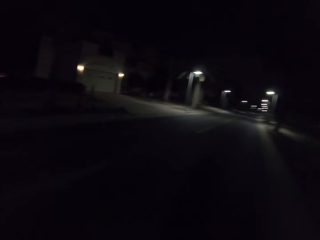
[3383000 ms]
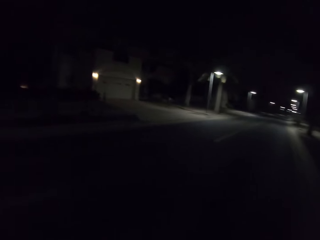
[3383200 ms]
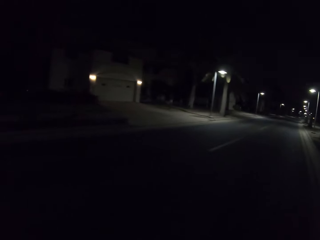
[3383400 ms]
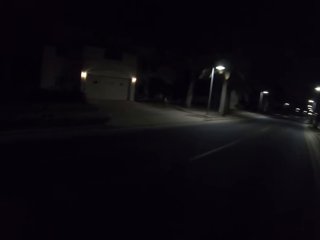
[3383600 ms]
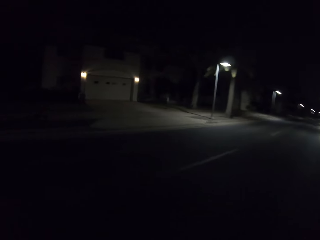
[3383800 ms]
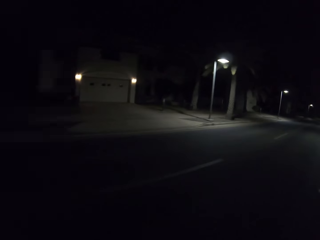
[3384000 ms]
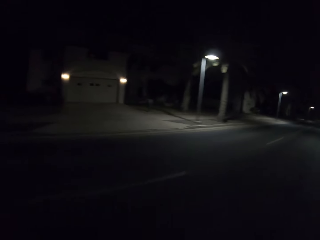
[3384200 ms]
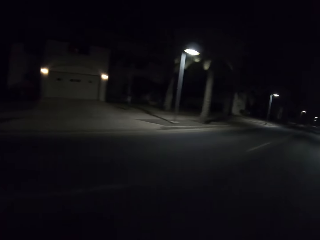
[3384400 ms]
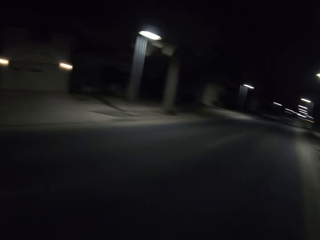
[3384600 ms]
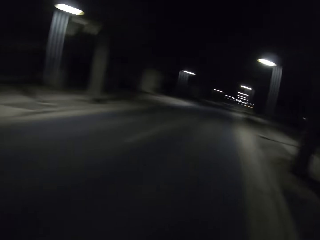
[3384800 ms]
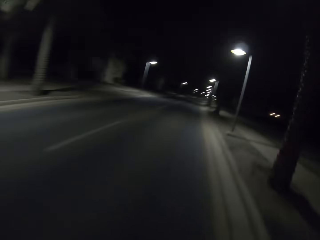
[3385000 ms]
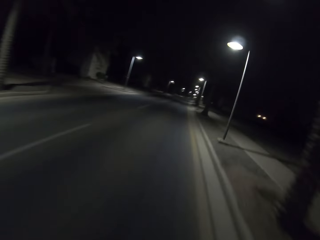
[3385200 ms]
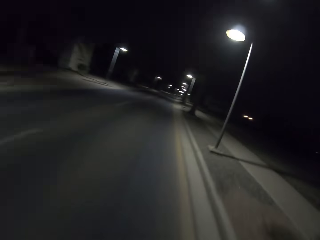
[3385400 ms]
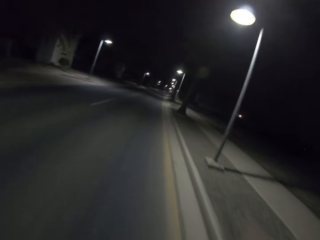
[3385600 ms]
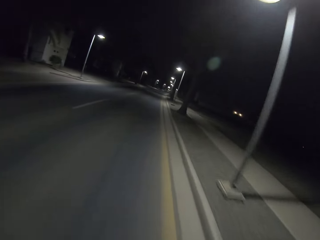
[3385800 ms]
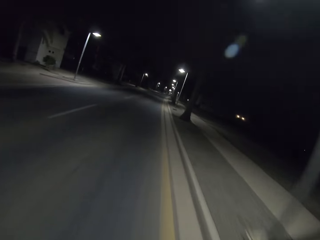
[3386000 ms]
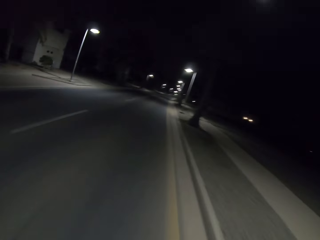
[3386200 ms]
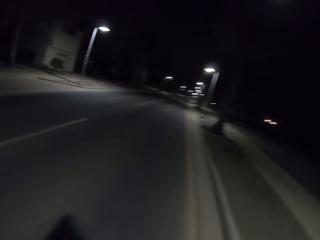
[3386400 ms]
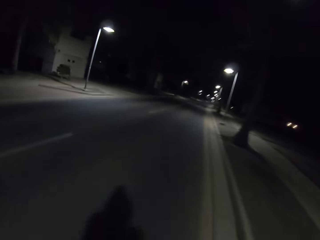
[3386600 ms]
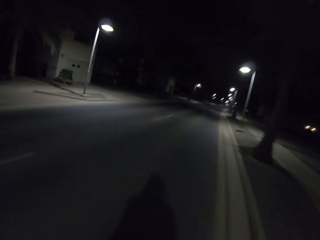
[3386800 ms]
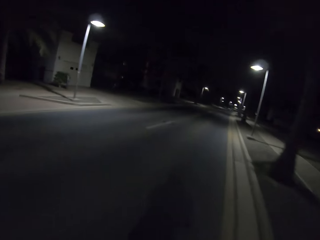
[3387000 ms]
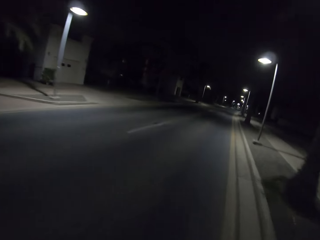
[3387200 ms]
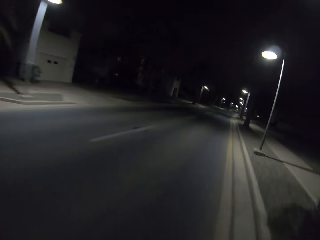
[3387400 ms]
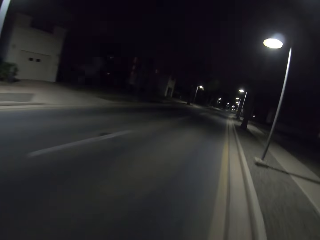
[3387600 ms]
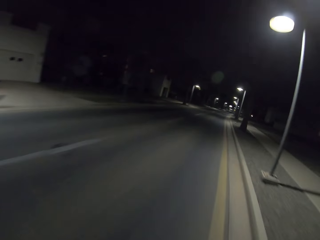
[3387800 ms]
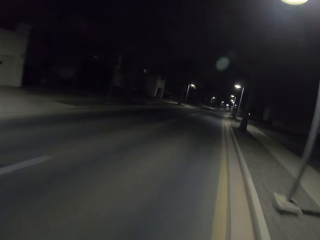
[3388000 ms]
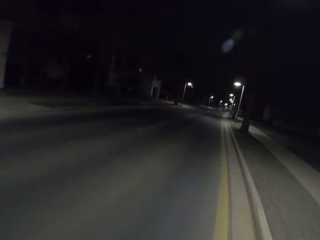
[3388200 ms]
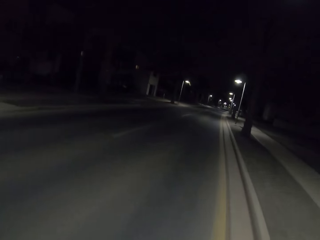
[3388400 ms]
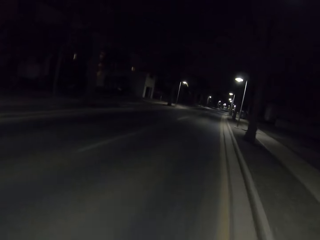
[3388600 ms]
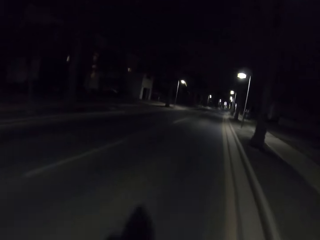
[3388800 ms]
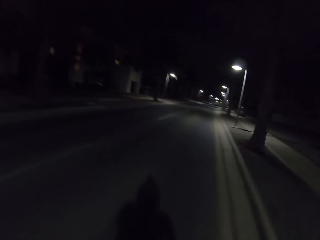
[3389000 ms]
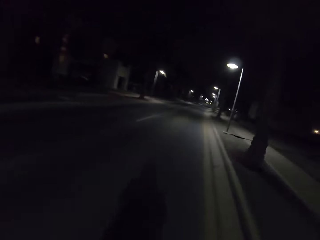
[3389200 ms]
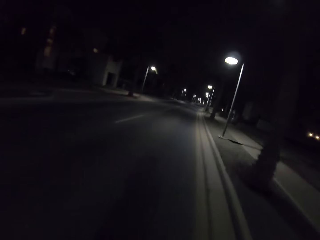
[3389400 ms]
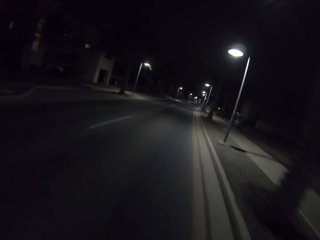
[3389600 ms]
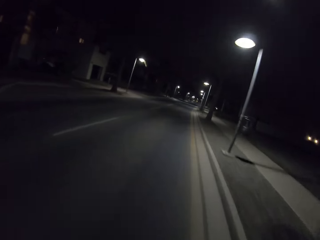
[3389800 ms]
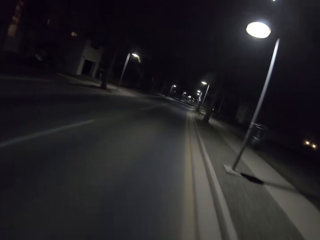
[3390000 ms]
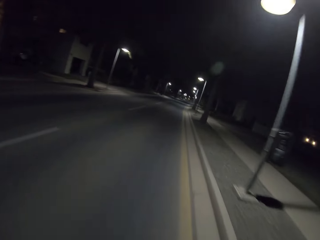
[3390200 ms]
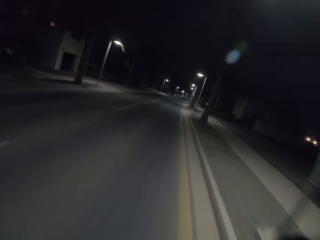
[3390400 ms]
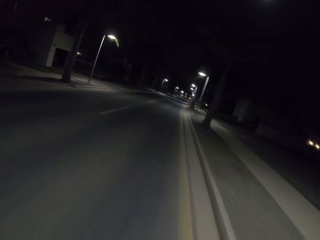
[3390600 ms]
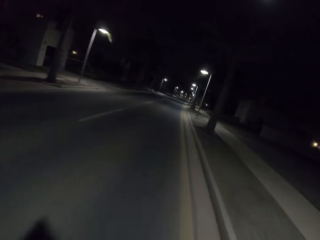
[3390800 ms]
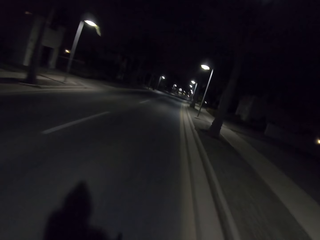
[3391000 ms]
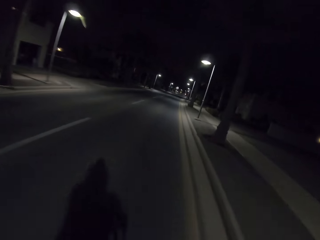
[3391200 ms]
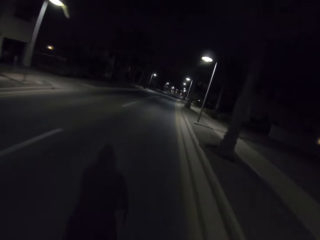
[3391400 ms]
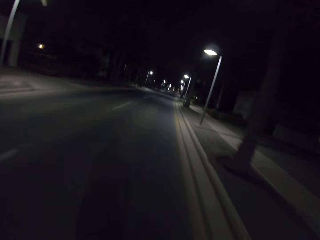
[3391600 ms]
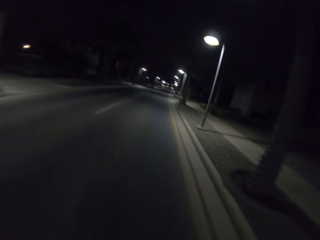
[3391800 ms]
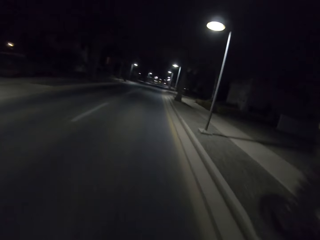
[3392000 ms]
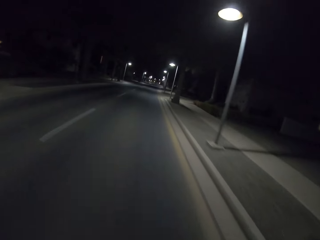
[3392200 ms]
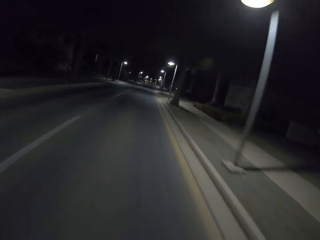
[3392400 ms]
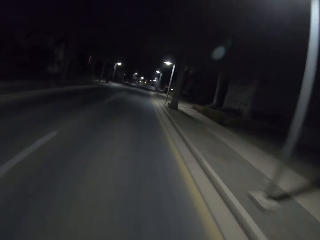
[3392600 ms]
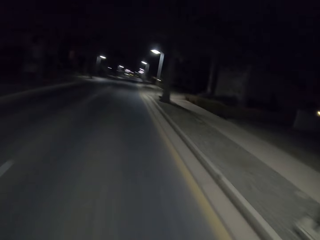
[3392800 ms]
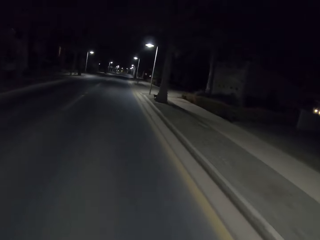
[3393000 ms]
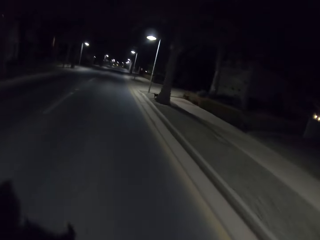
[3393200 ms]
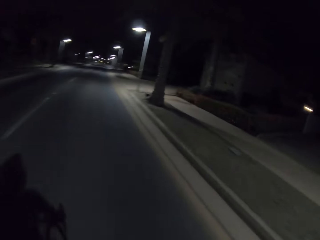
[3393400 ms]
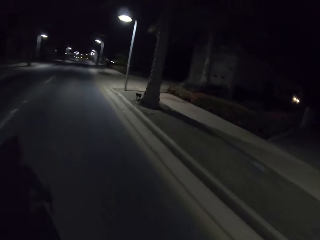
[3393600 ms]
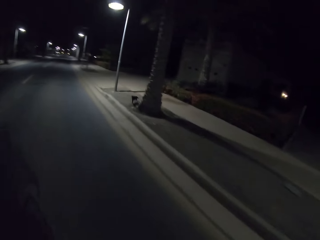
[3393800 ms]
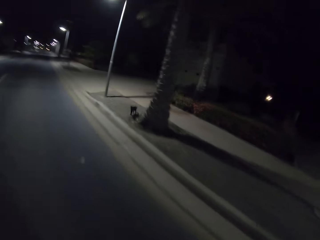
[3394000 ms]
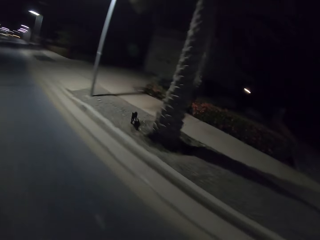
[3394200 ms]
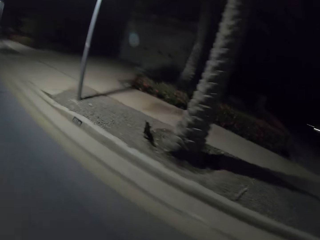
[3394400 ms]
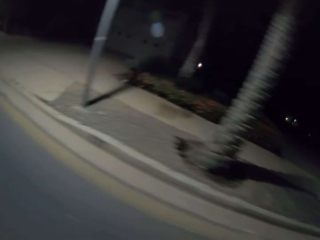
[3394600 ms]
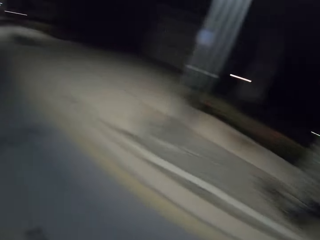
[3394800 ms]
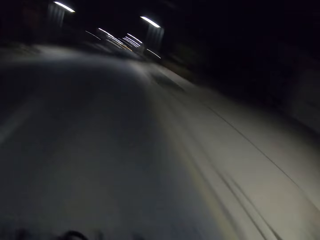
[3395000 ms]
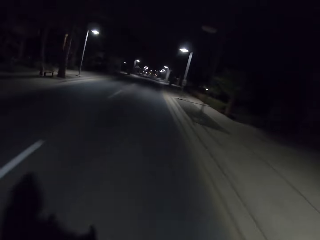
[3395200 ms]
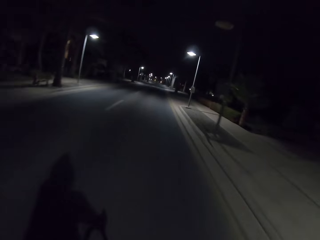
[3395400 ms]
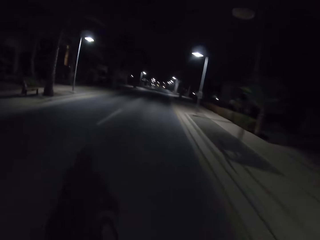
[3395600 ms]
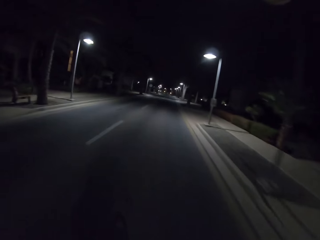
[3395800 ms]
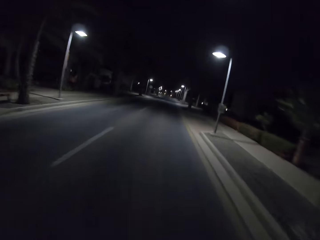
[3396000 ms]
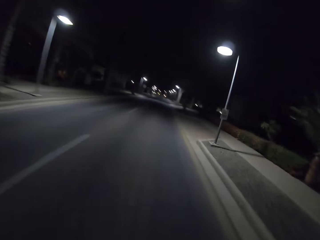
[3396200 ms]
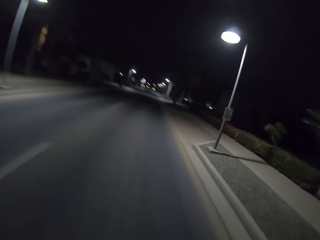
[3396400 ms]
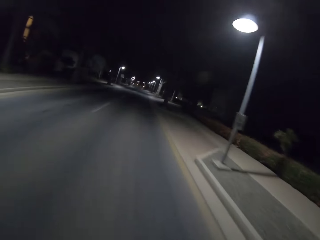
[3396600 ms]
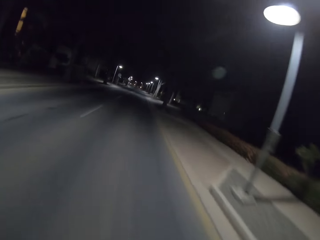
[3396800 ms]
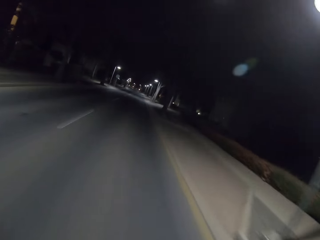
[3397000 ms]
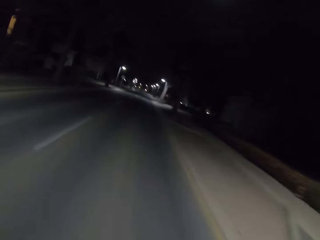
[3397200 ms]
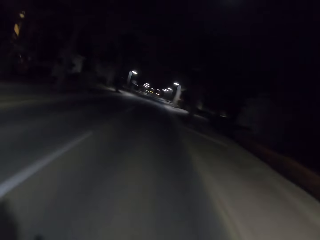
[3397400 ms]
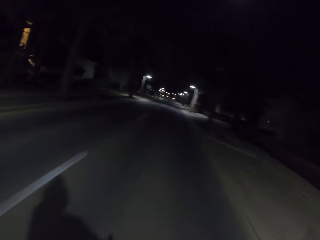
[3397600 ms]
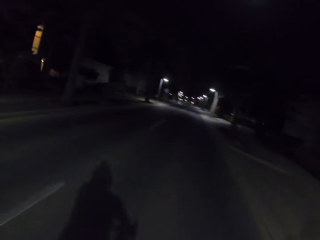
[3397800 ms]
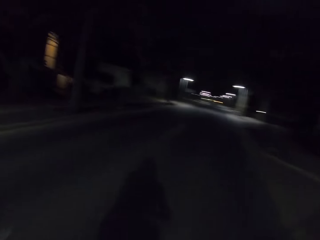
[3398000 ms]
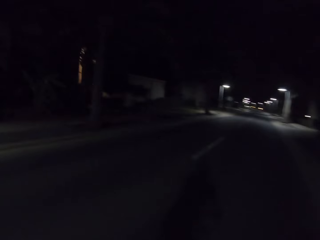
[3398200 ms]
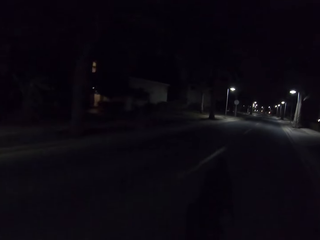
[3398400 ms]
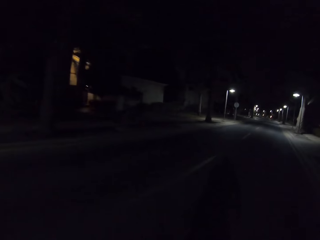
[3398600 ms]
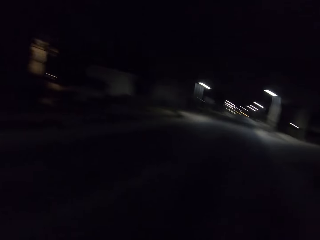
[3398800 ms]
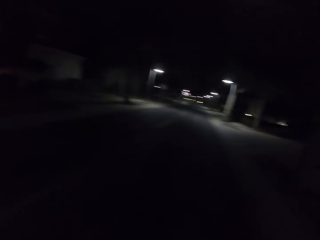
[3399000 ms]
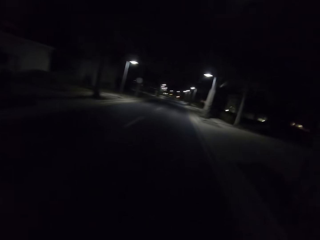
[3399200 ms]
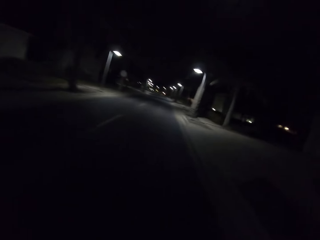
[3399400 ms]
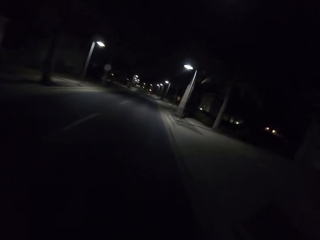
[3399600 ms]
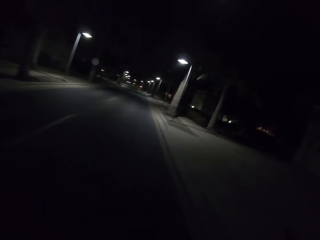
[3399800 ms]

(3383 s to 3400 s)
The camera wearer rides the bicycle and looks around.

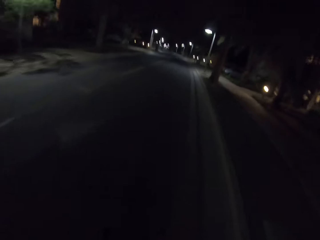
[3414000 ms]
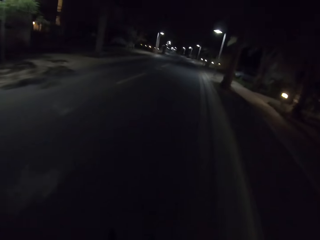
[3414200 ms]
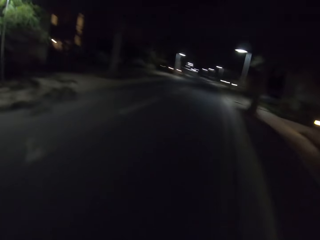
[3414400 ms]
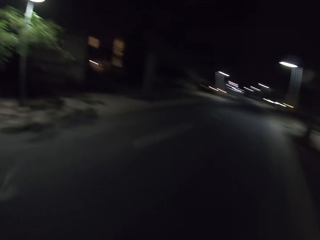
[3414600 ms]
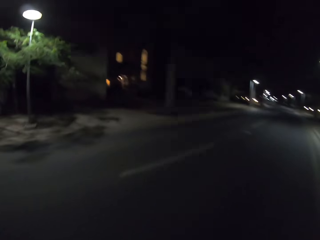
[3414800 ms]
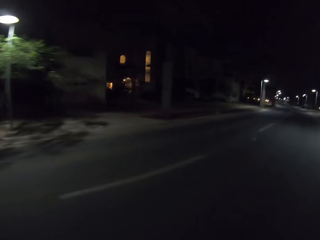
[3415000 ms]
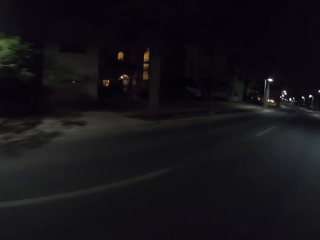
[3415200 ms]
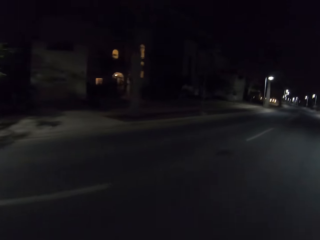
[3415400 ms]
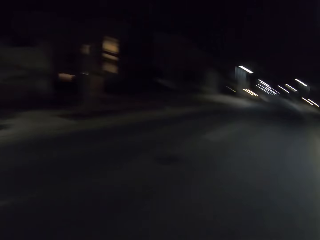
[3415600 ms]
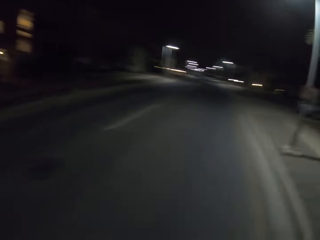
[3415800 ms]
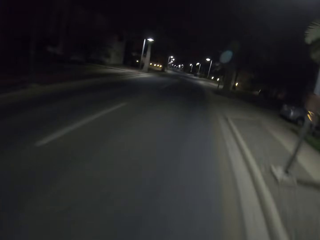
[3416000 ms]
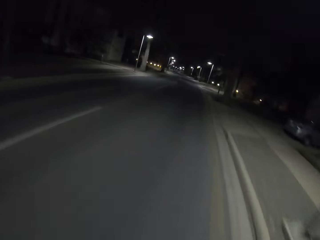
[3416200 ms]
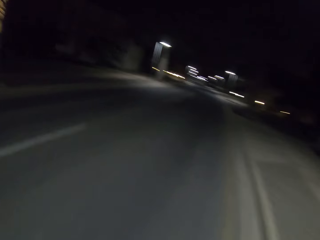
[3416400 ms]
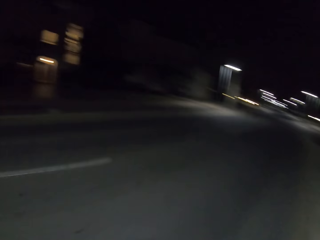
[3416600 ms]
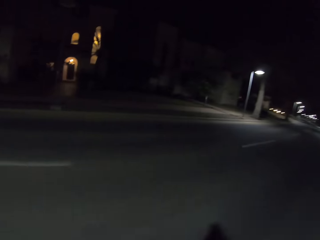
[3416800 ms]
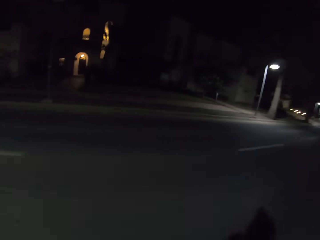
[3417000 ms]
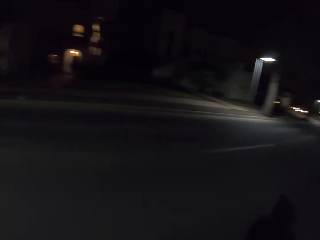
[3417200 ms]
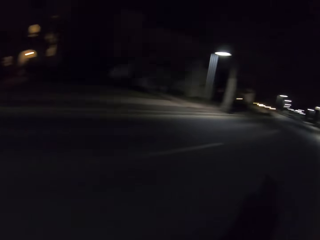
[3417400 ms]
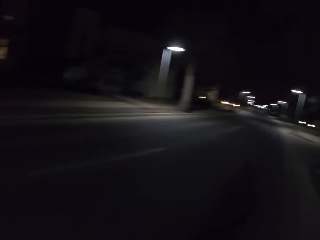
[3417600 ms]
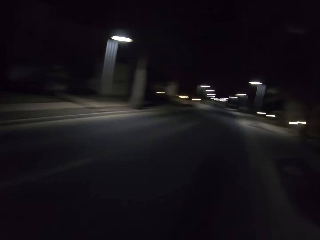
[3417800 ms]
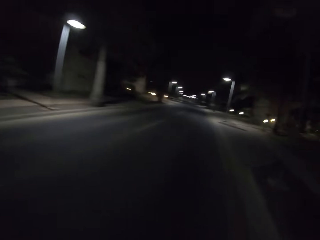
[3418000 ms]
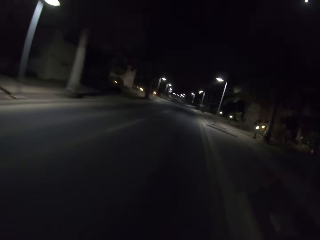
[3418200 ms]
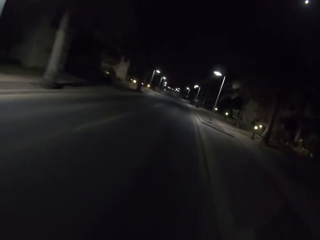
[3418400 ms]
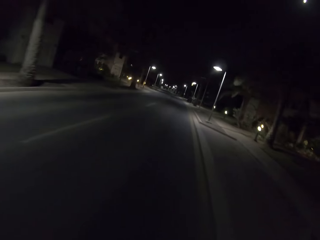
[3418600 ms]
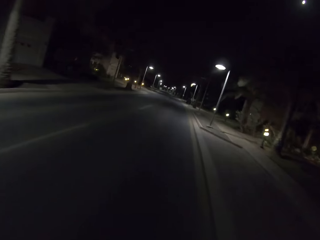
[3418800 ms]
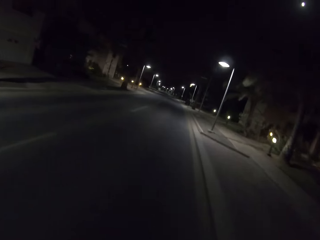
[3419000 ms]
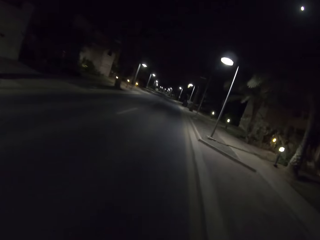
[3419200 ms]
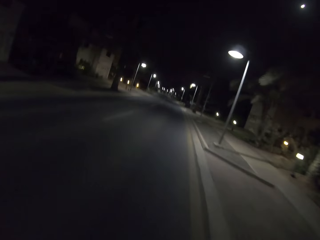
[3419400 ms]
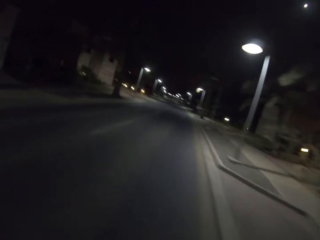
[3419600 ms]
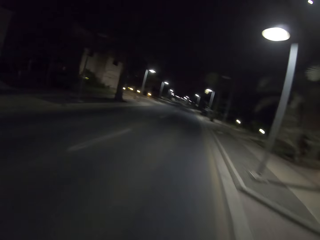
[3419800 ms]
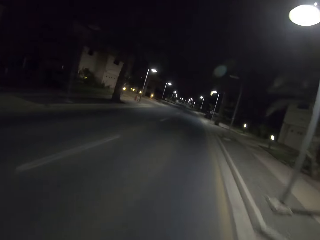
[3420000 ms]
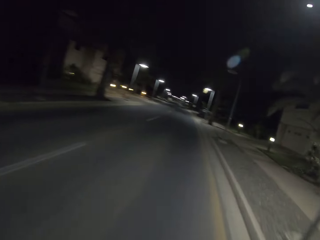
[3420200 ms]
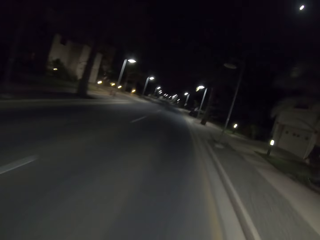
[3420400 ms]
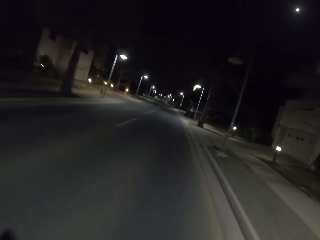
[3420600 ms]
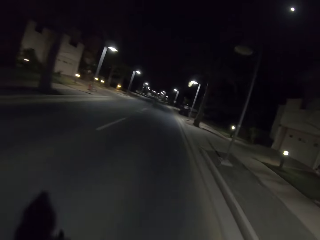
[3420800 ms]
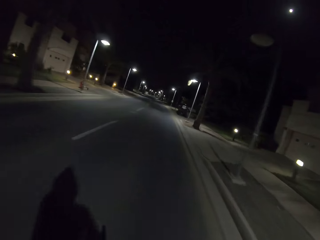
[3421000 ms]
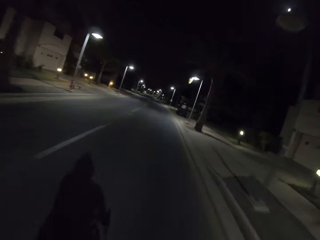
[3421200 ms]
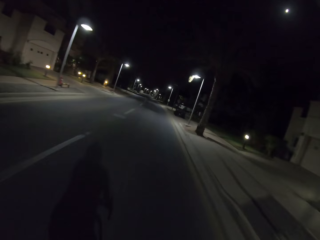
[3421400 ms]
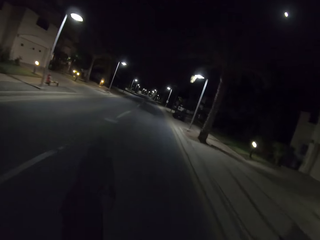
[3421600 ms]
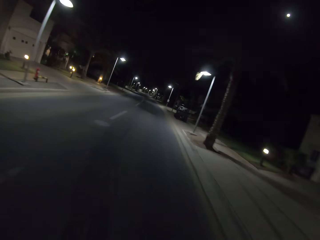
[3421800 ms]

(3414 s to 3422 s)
The camera wearer rides the bicycle and looks around. They ride the bicycle and look around.
